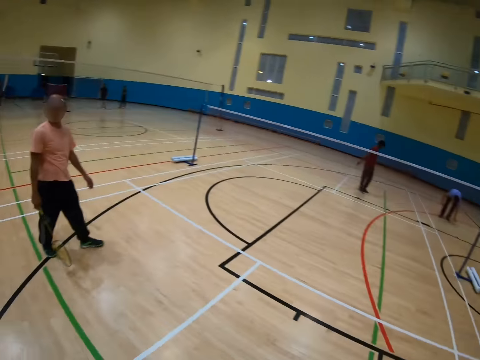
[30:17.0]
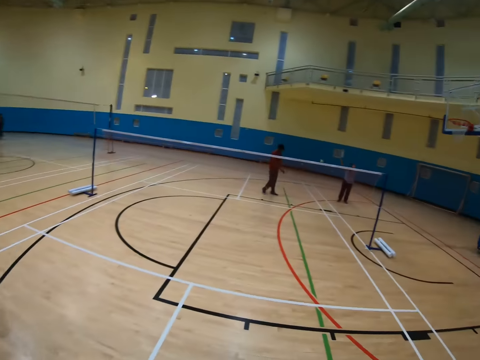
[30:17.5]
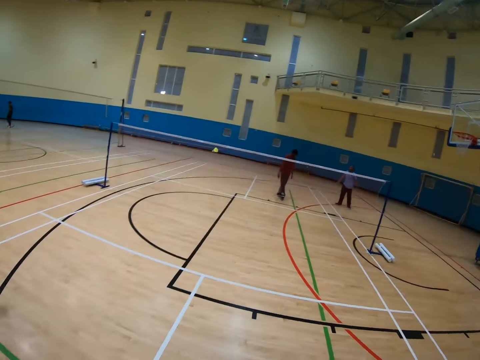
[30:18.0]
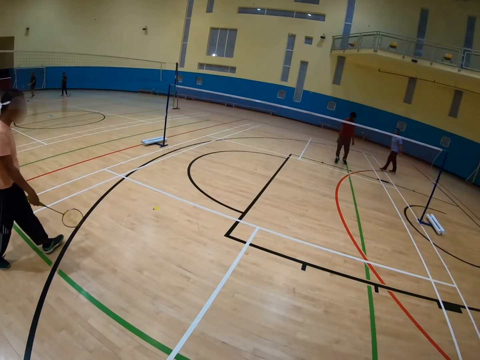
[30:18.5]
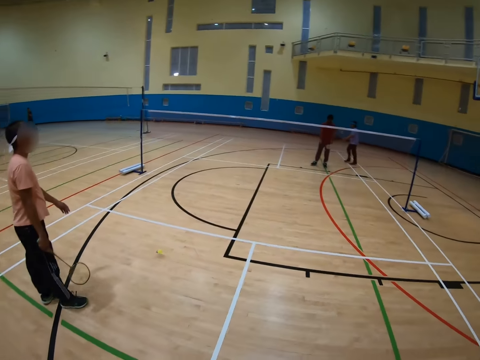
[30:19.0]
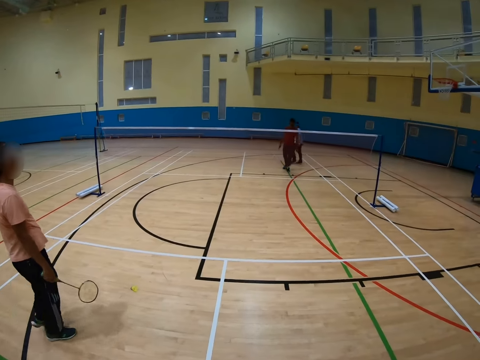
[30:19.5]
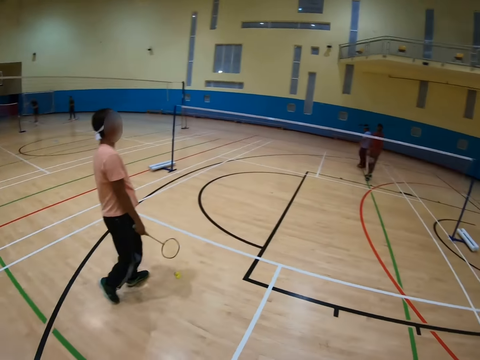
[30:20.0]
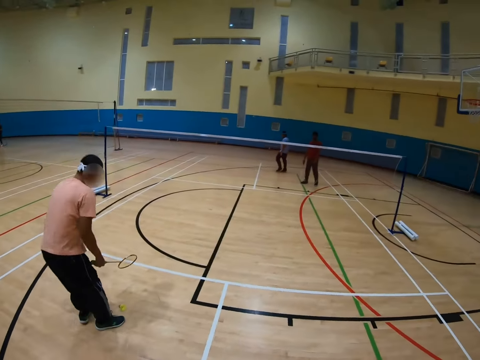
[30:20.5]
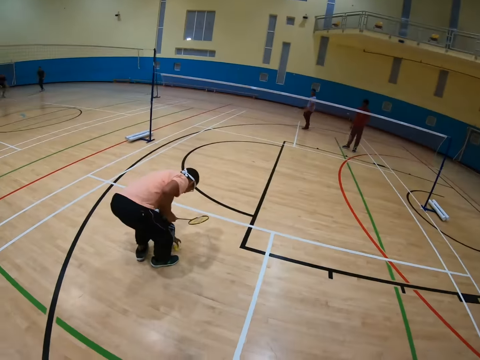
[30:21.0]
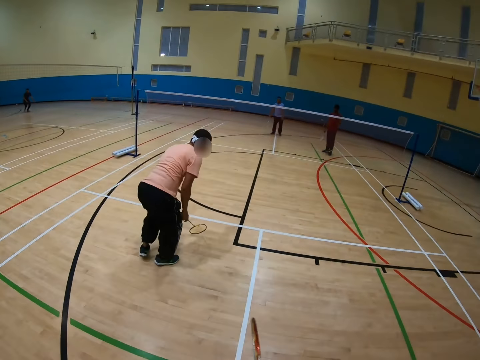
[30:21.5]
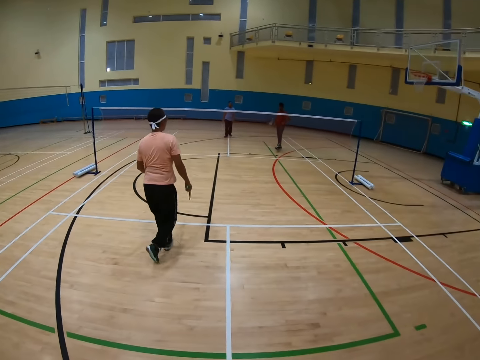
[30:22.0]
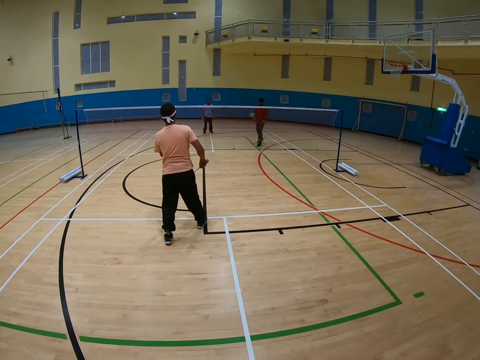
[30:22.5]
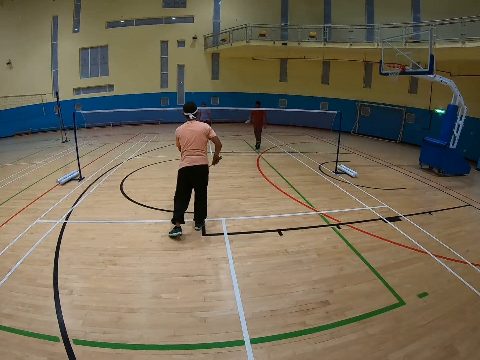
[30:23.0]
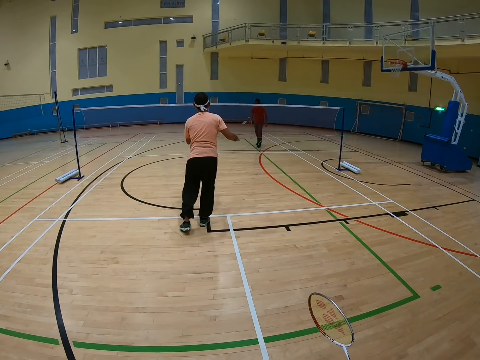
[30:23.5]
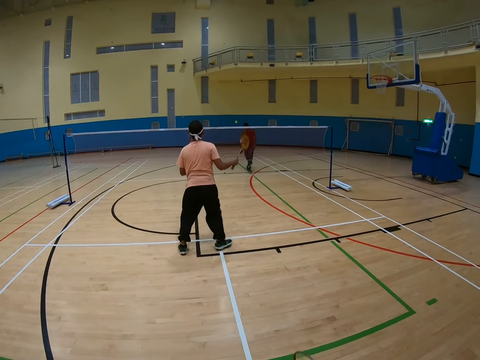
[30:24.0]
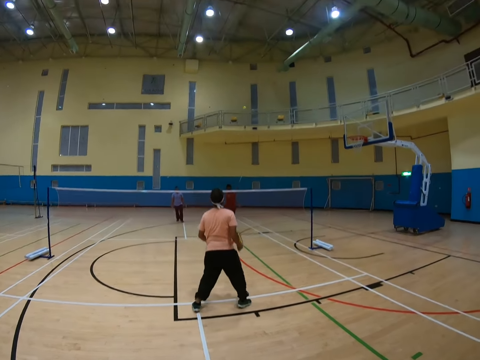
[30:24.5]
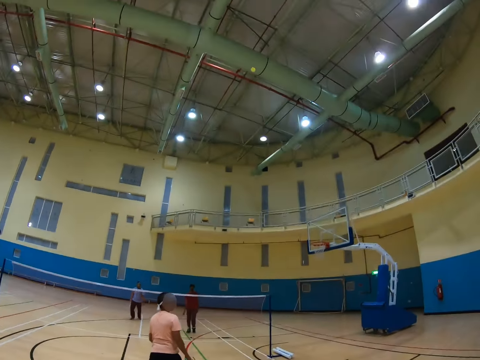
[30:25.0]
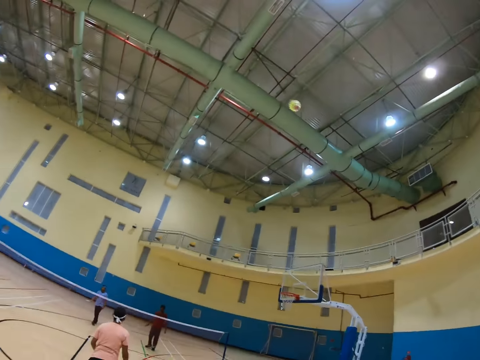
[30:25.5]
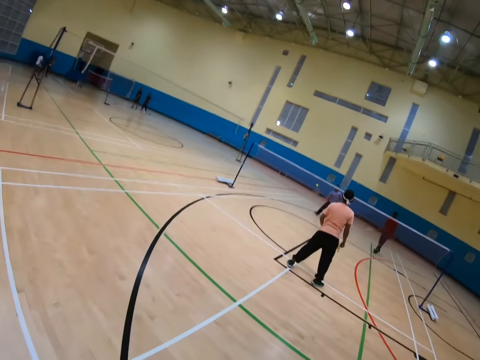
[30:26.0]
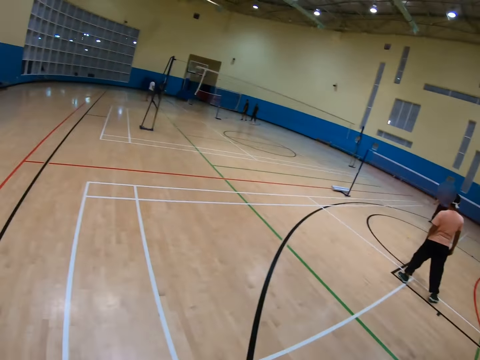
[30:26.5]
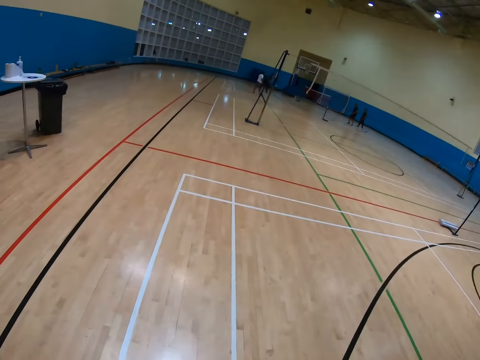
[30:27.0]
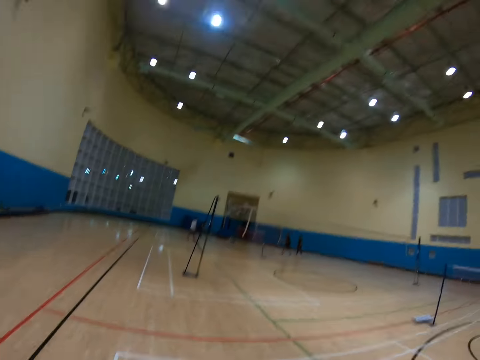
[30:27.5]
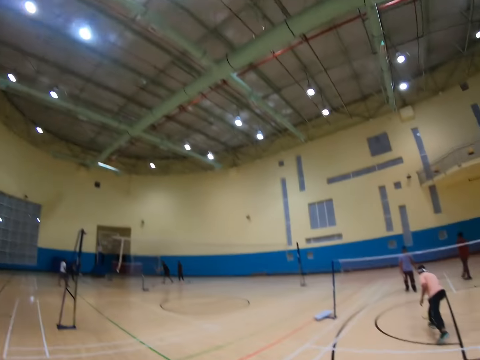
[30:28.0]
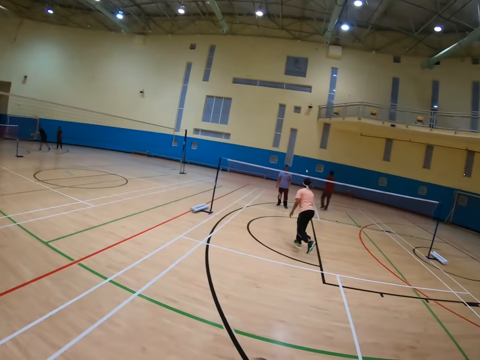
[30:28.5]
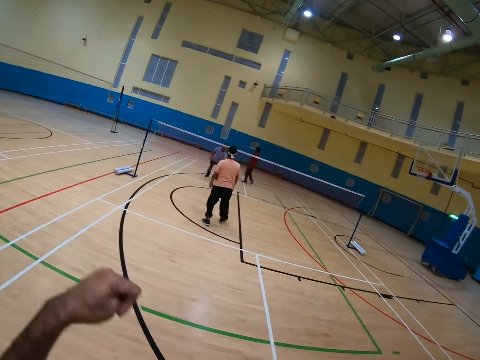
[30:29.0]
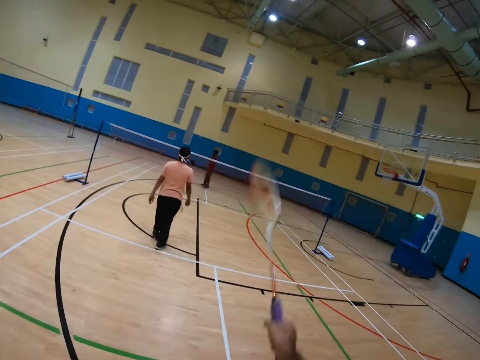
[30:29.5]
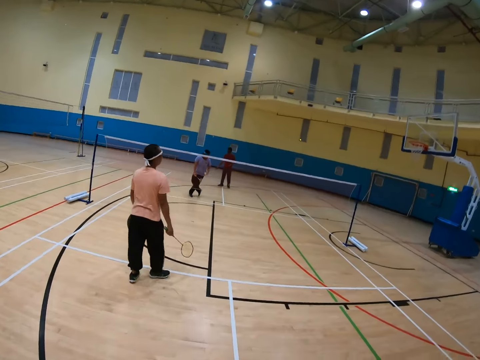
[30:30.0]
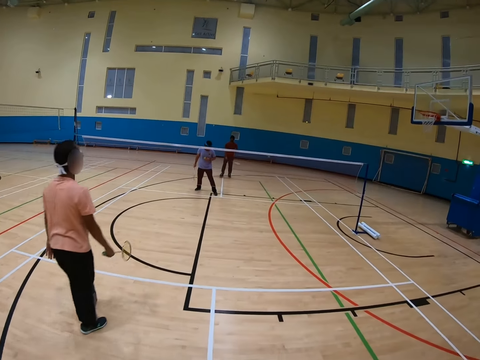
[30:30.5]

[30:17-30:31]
A man throws the shuttlecock. Another man picks up the shuttlecock. The other man hits the shuttlecock. The camera wearer hits the shuttlecock.

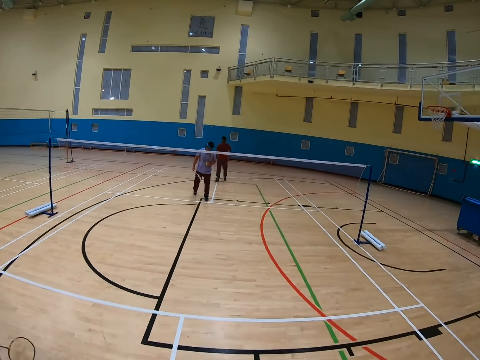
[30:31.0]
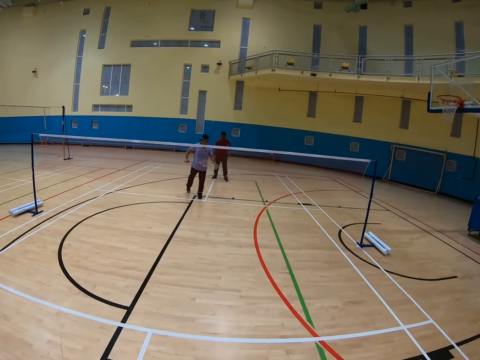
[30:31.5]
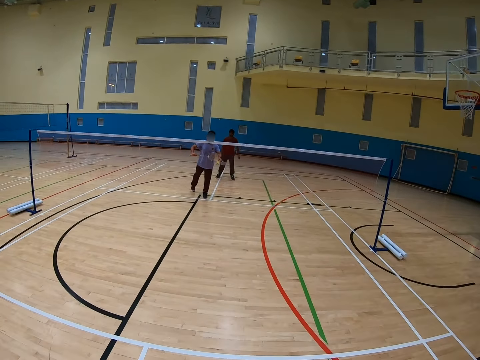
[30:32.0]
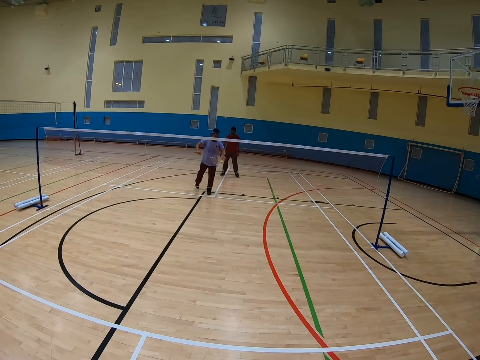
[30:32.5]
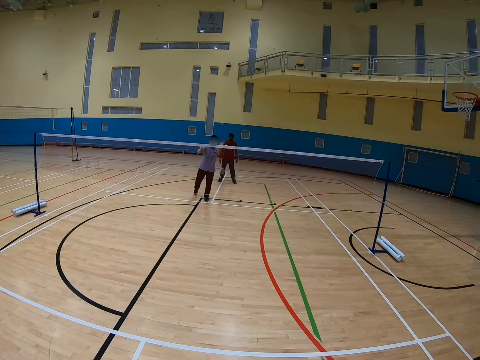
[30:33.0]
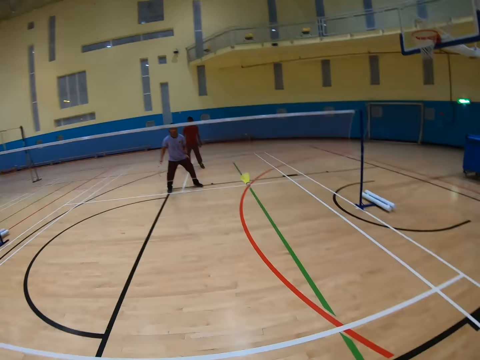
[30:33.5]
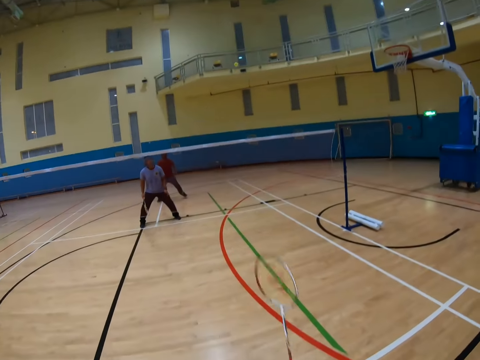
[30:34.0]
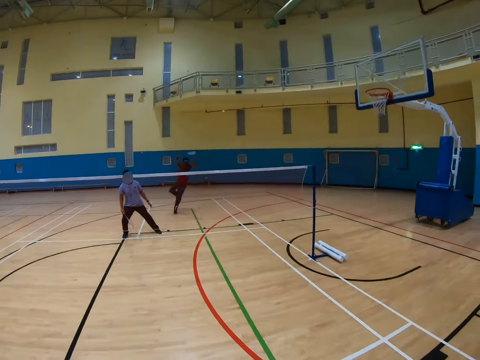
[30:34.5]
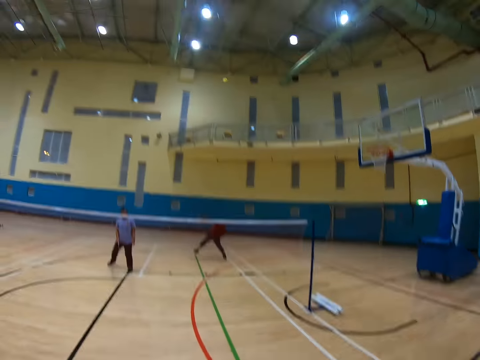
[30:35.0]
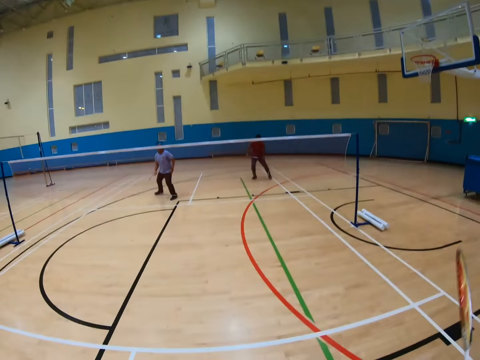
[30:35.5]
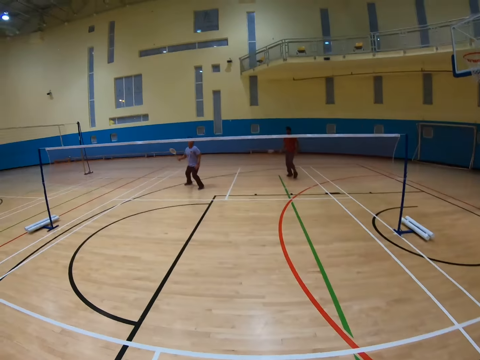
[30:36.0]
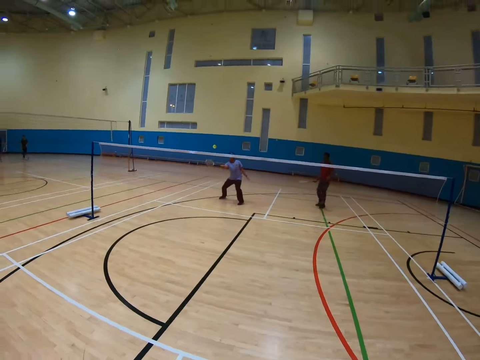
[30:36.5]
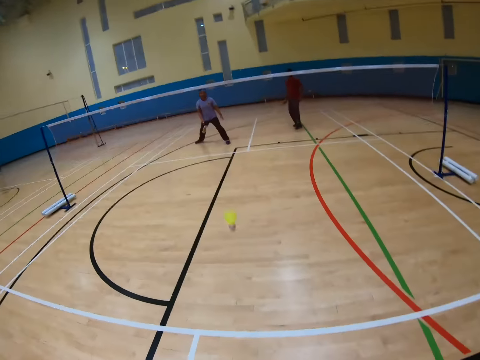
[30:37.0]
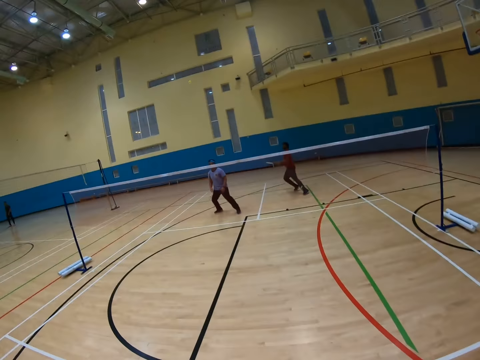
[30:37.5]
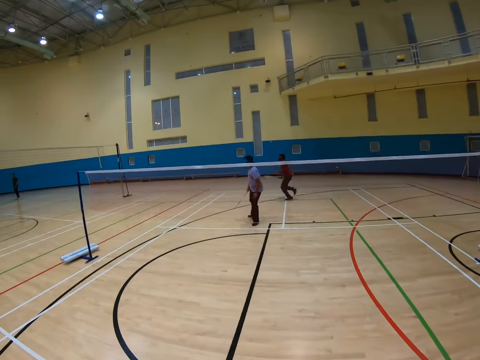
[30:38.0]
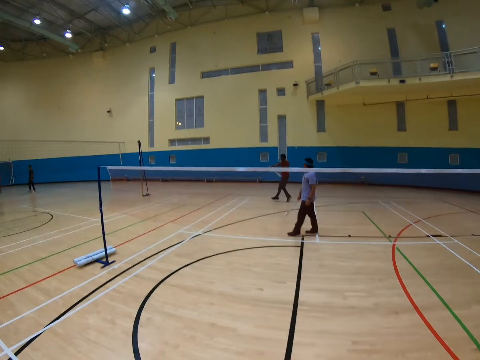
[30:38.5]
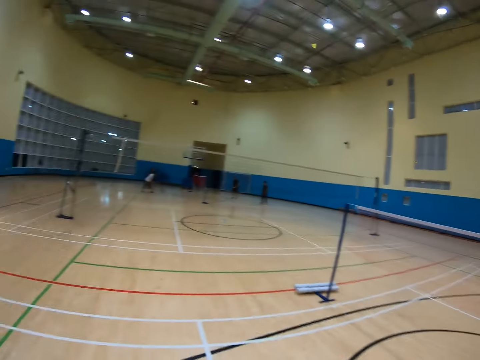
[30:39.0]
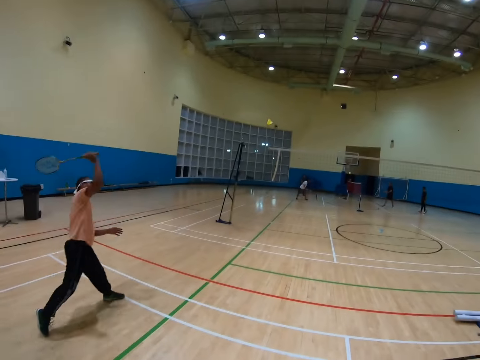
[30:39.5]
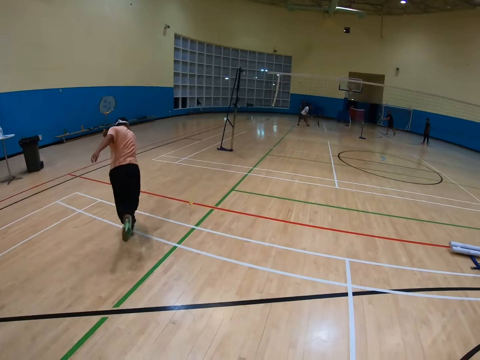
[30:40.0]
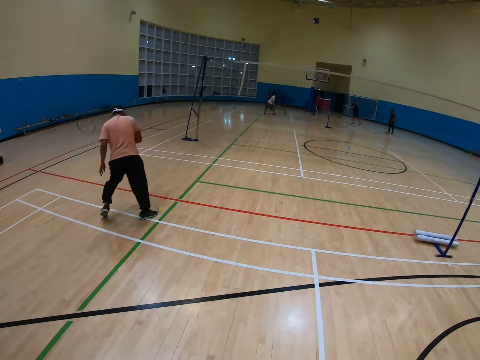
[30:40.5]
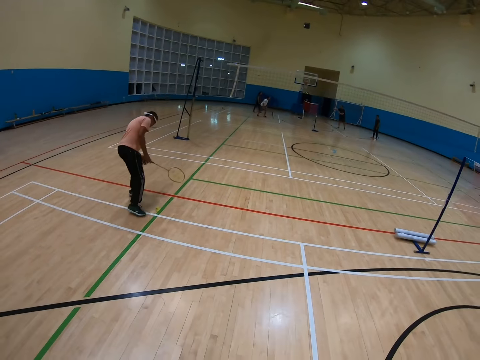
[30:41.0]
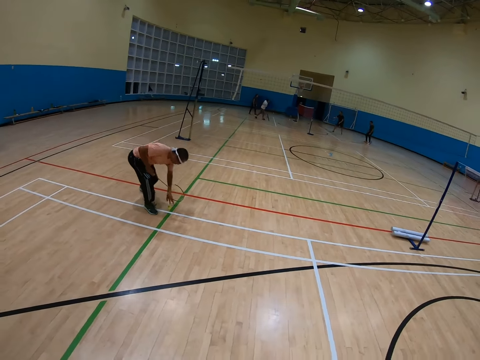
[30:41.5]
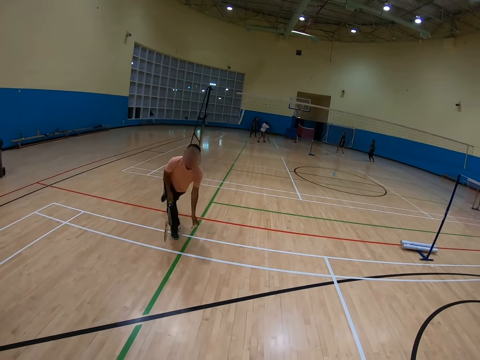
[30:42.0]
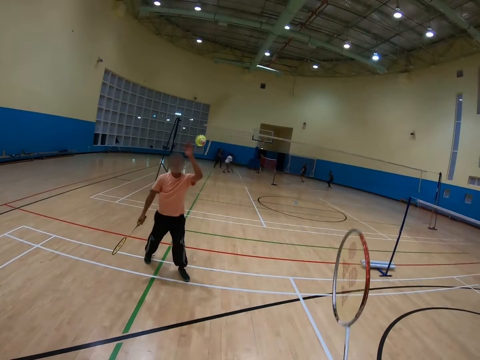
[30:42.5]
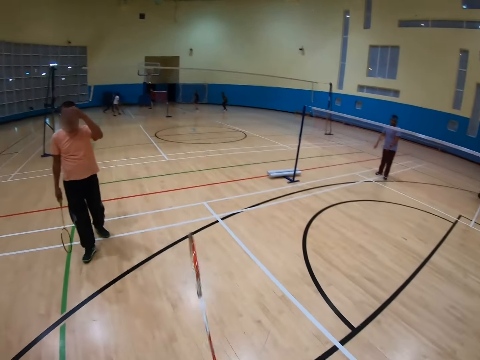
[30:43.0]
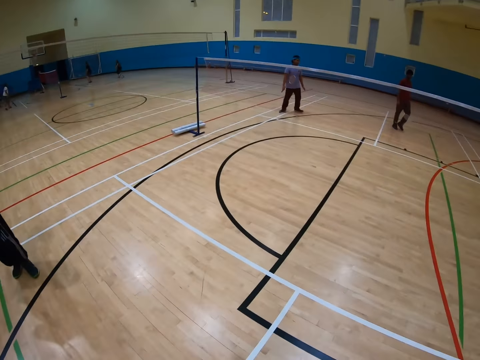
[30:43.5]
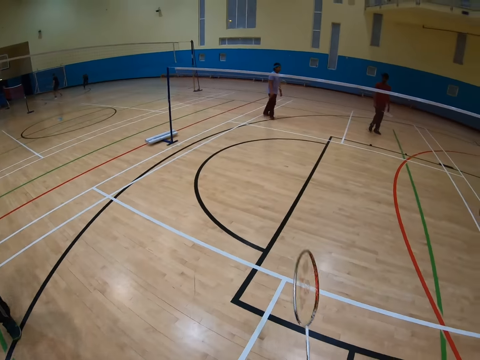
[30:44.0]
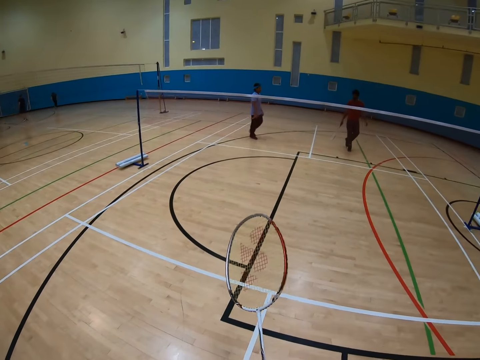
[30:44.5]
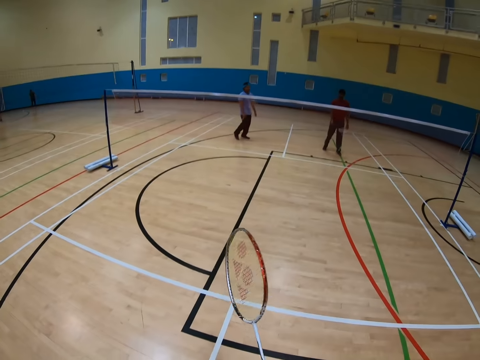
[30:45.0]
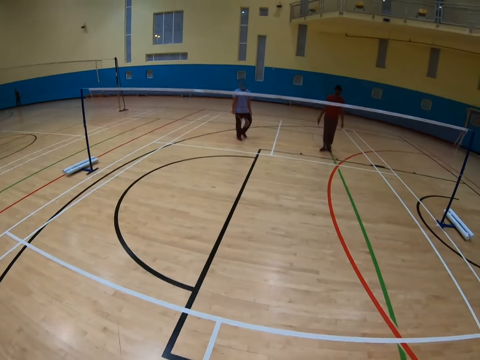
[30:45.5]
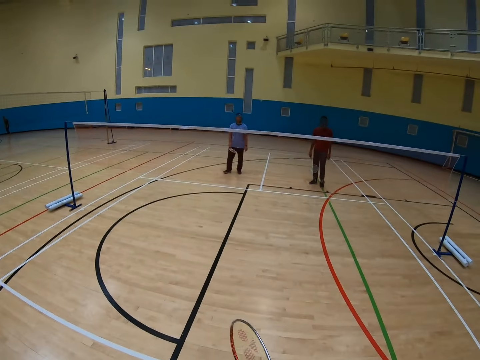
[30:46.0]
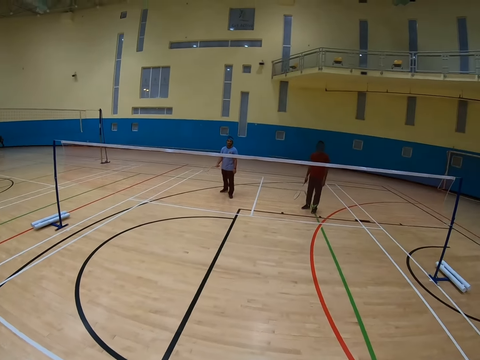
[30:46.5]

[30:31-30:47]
A man hits the shuttlecock. The camera wearer hits the shuttlecock. Another man hits the shuttlecock. The first man hits the shuttlecock. A third man picks up the shuttlecock. The third man throws the shuttlecock to the camera wearer.
